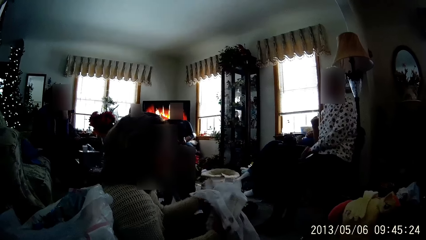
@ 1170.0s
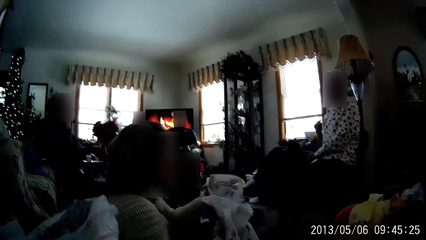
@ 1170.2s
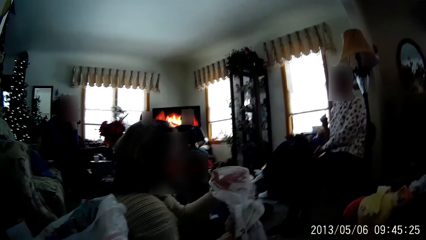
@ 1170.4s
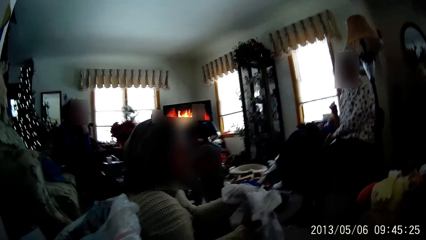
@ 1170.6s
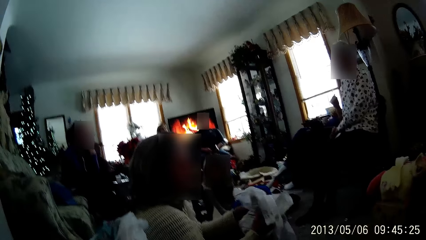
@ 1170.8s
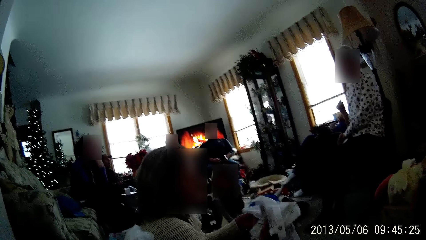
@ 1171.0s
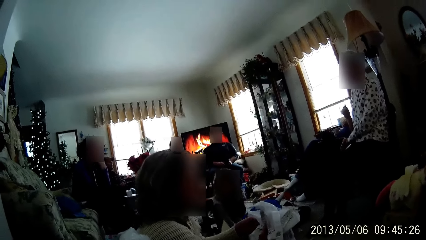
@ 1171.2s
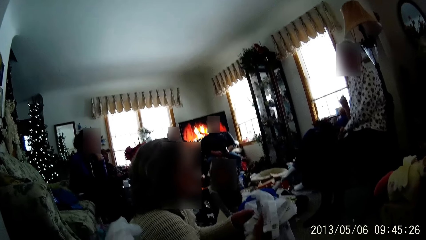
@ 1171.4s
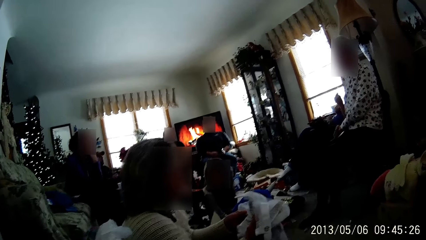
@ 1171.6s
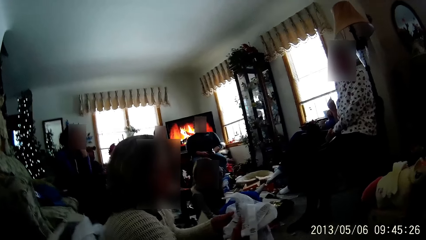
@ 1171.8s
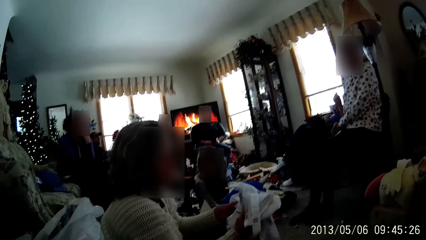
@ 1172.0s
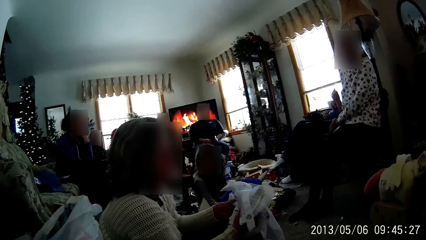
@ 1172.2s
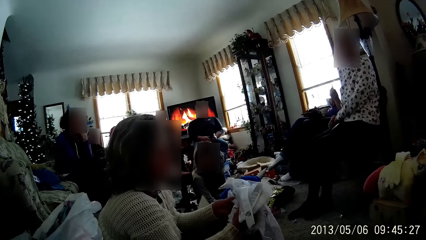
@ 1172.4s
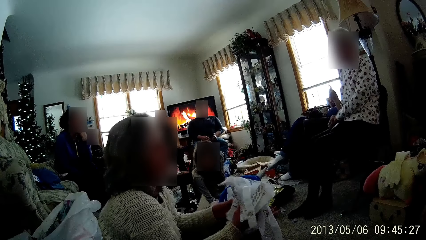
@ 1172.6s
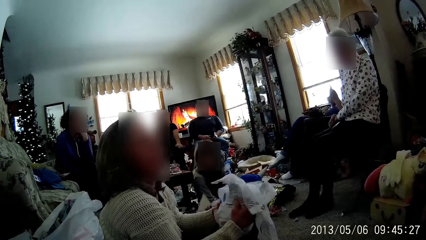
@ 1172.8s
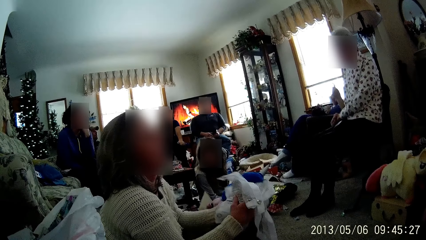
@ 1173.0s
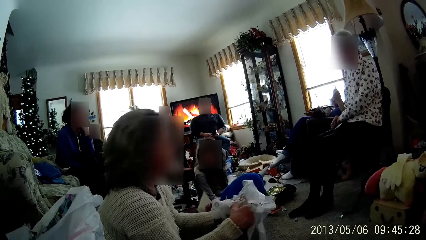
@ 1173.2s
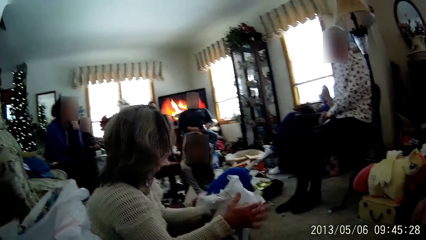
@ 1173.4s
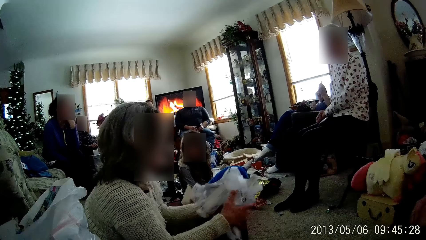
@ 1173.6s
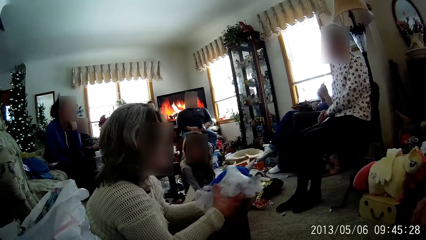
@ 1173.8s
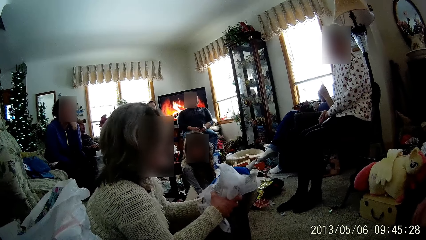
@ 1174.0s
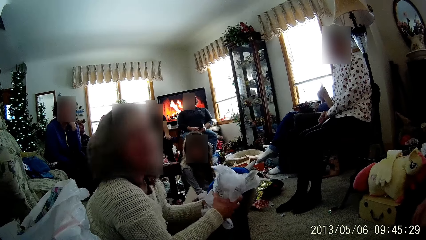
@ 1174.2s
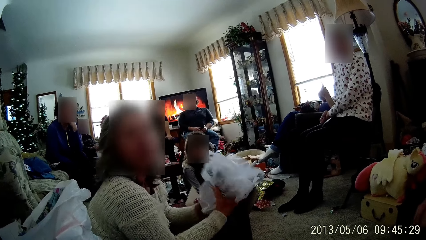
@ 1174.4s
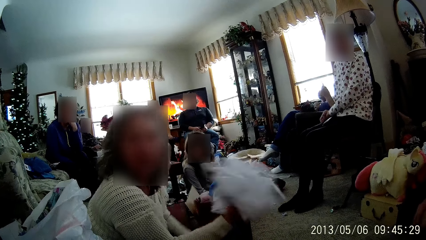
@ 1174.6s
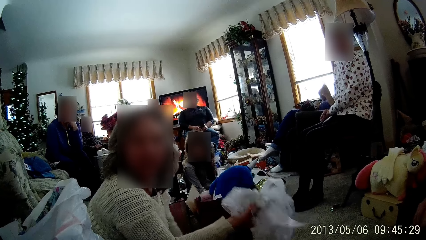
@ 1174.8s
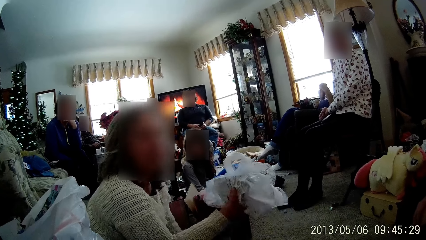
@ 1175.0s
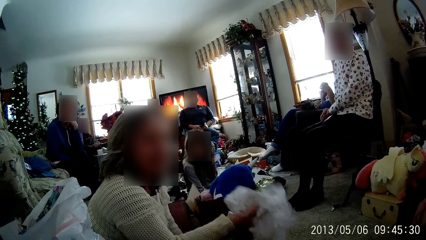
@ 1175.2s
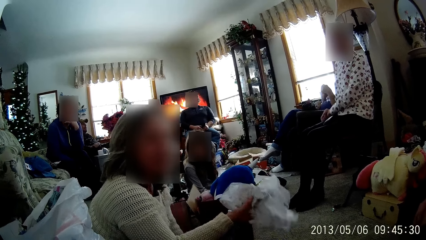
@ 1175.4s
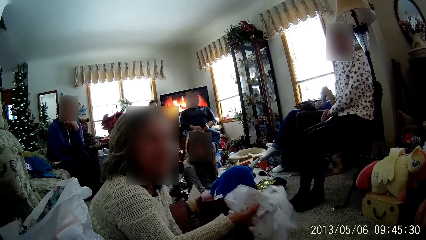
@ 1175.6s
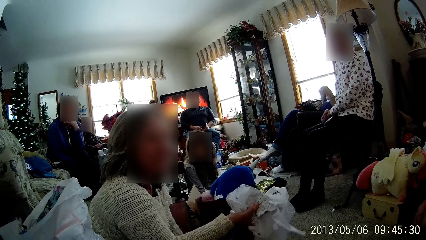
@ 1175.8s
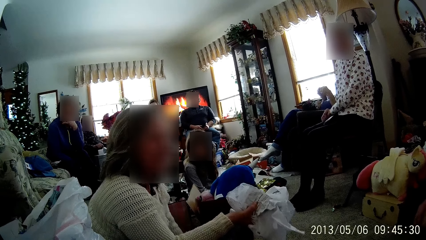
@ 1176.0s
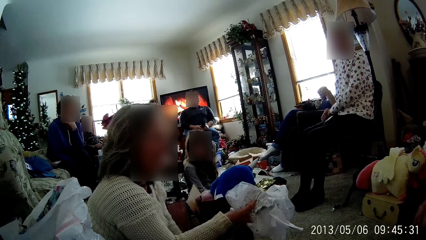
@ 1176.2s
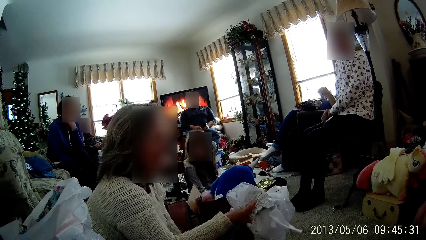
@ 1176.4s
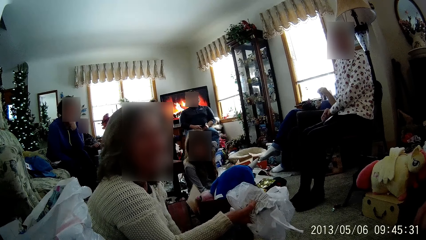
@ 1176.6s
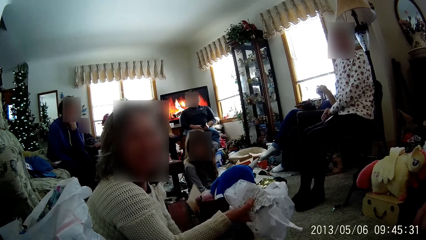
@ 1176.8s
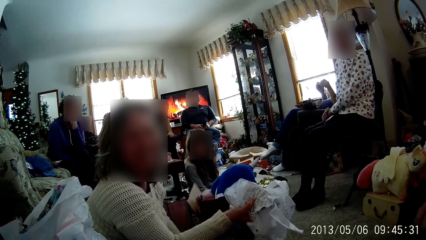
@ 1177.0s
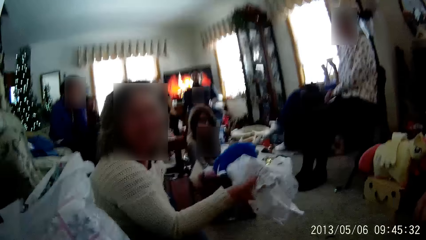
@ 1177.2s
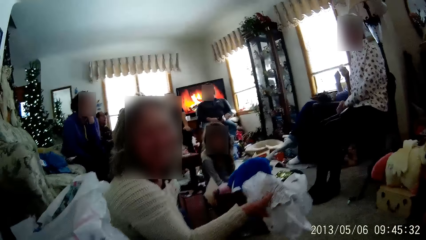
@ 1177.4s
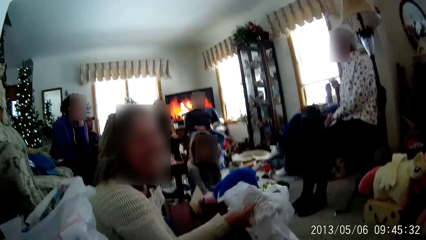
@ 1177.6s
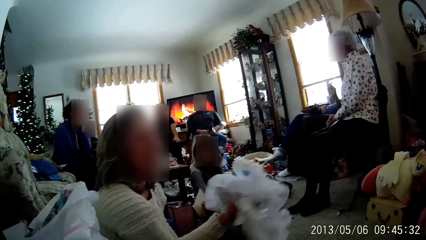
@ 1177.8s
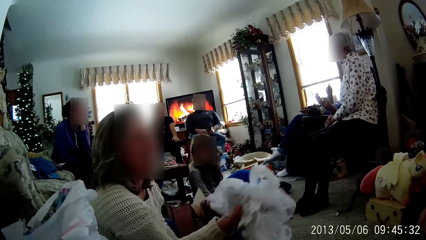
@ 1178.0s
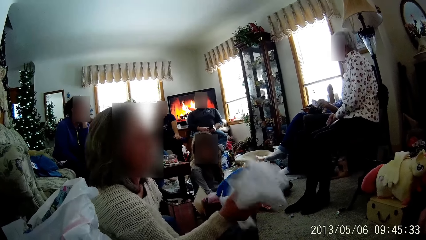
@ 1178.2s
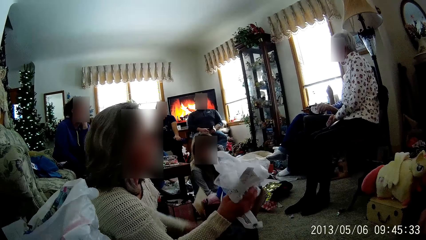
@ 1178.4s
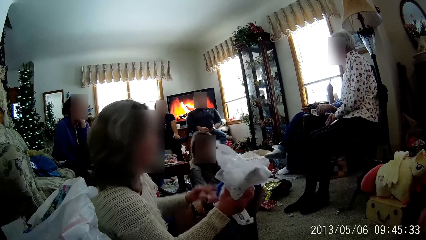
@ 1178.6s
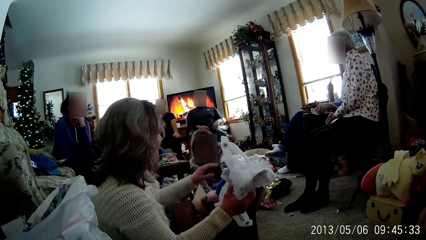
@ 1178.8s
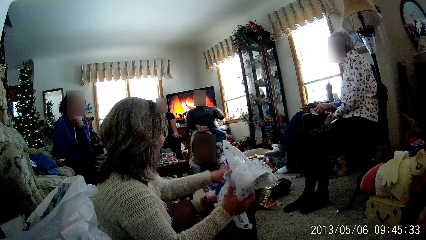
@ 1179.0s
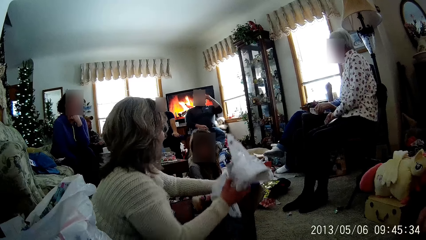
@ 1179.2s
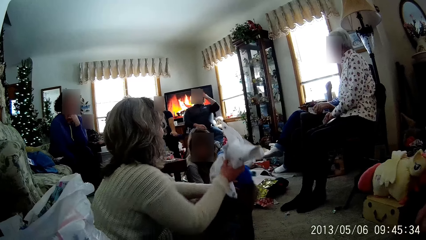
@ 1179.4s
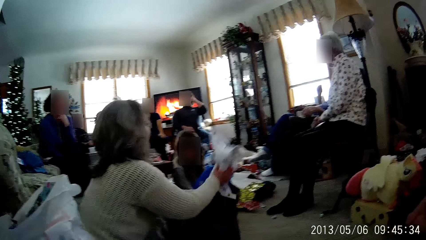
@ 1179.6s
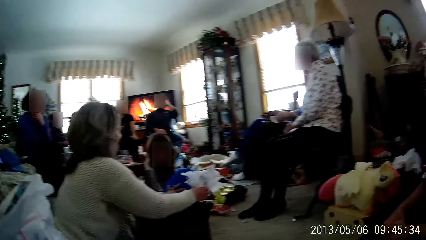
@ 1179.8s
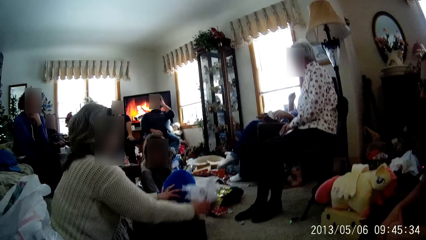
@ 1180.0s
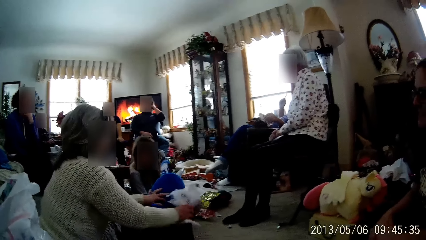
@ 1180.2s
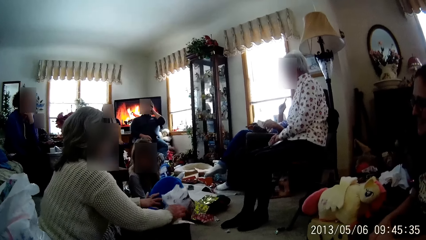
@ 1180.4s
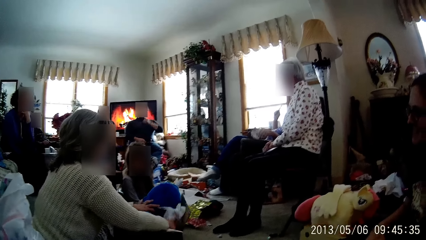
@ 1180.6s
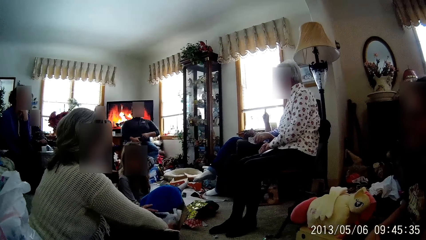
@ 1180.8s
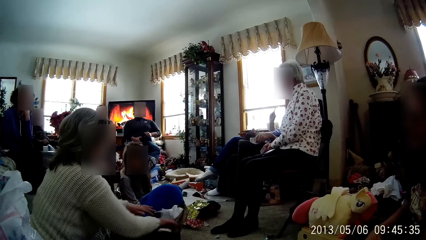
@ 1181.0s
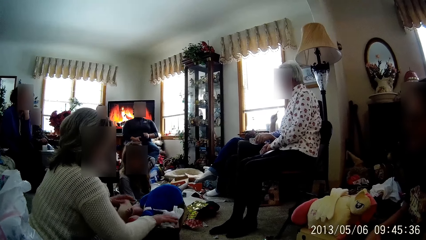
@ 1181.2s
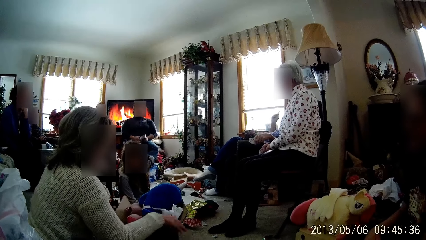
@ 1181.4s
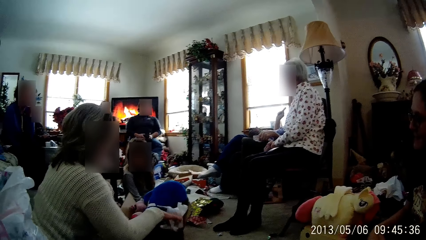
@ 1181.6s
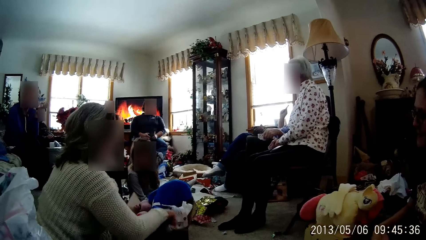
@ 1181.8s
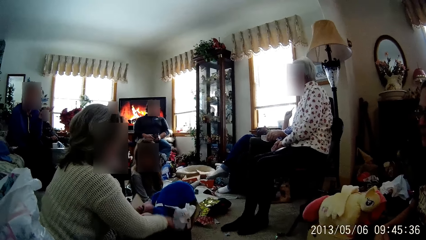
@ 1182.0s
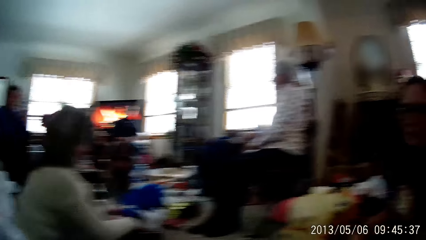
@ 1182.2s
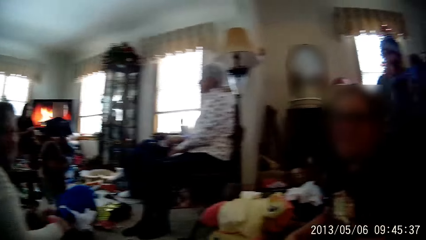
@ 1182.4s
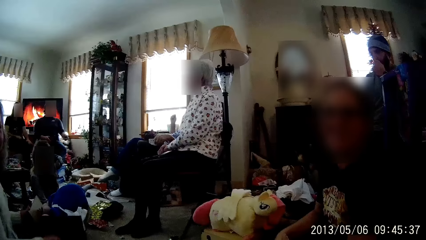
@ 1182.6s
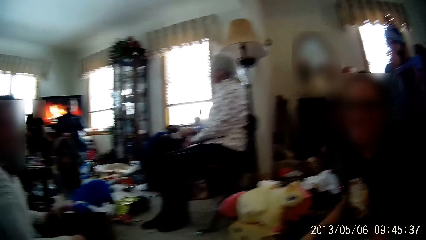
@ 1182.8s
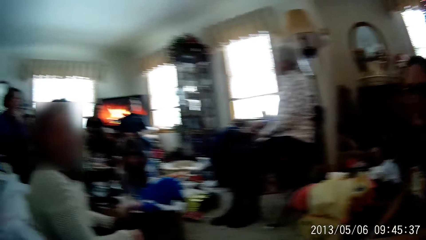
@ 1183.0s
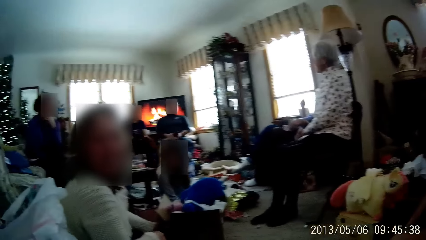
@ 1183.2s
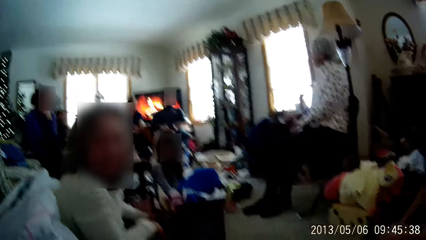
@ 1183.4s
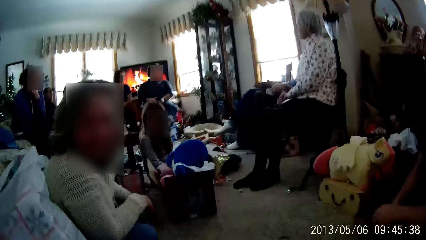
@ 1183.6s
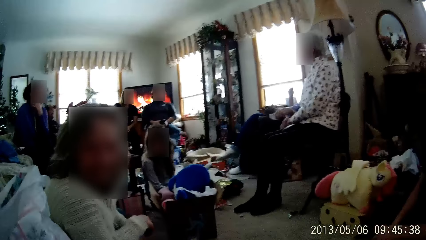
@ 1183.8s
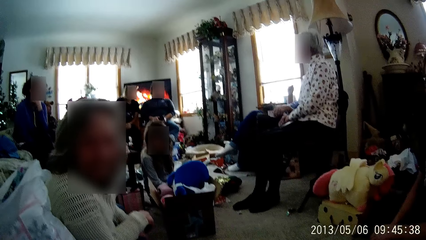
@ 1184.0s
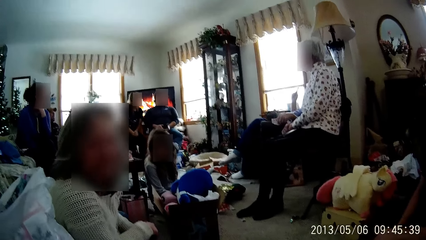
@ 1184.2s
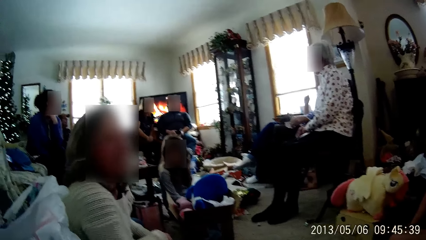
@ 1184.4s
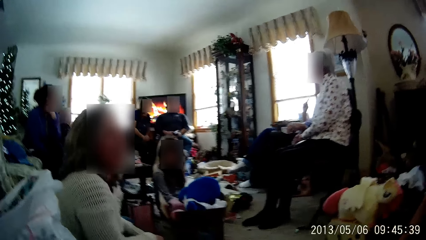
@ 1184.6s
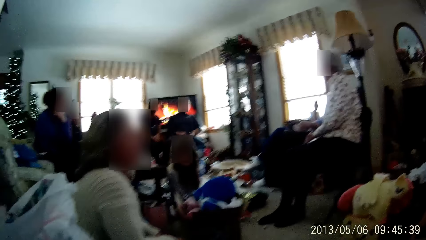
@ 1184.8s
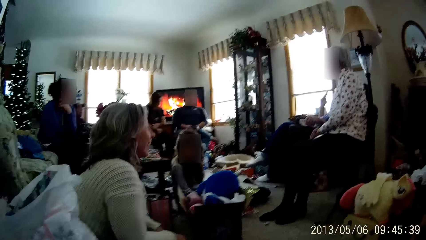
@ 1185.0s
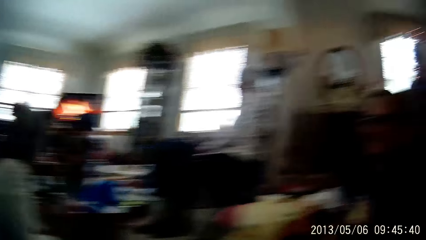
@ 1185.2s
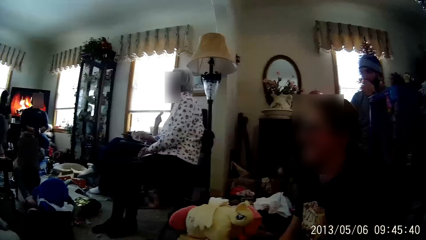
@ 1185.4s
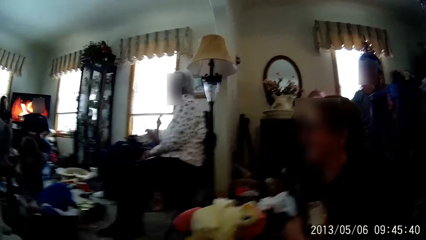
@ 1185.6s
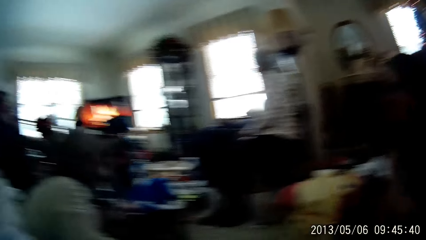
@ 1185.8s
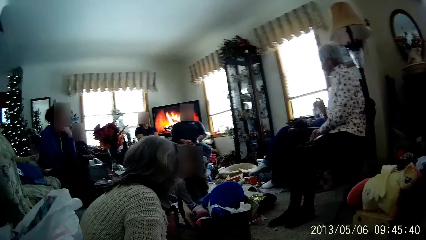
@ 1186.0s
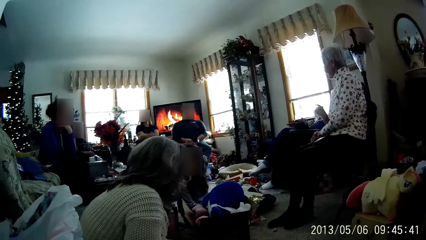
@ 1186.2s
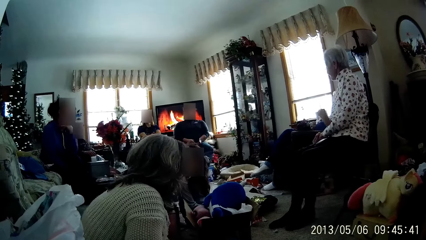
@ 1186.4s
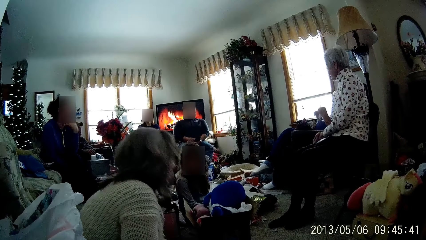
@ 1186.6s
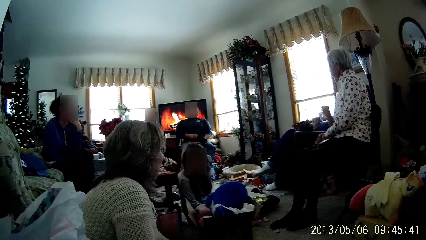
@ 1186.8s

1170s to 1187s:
A person holds polythene papers. The person talks to someone. The person returns the polythene papers into the bag. A woman keeps the nylon bag. The person pushes the bag with her foot.
